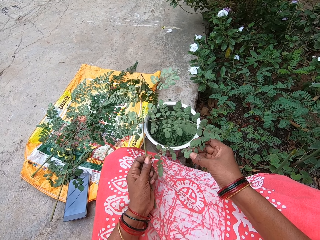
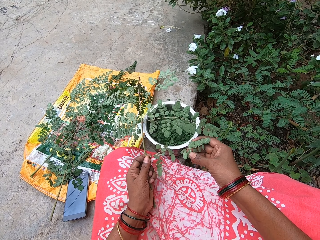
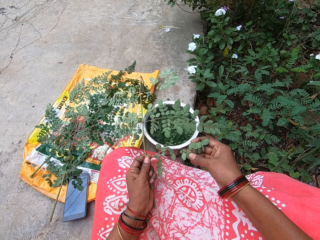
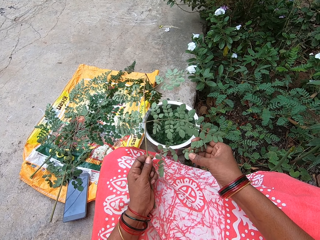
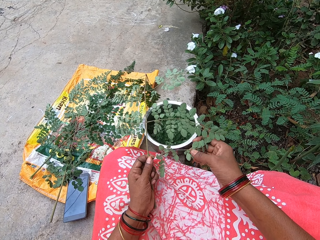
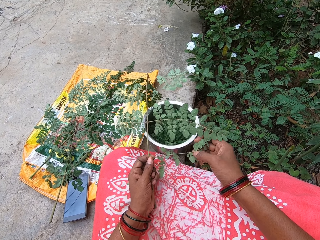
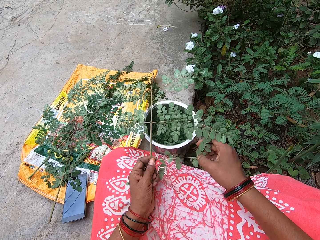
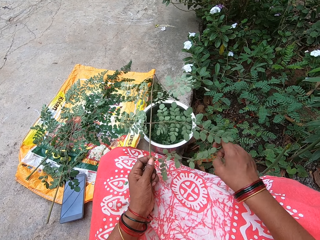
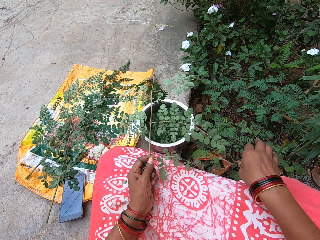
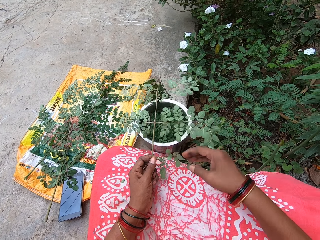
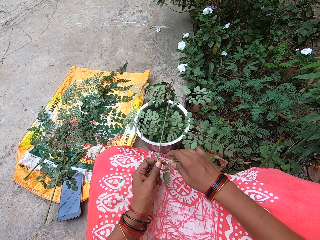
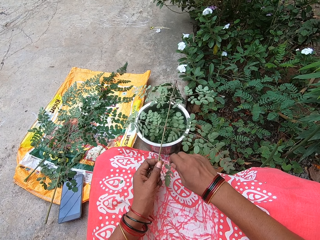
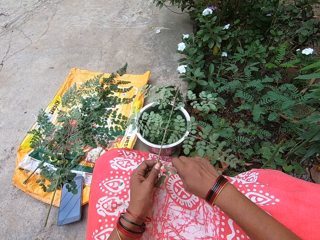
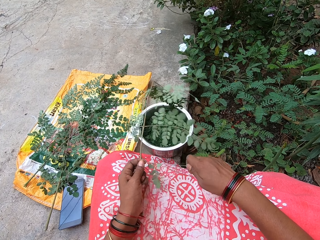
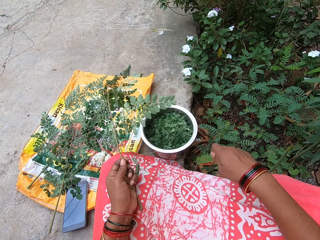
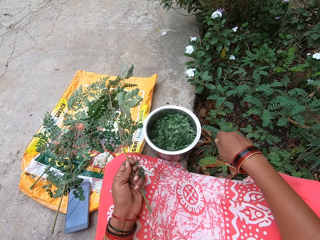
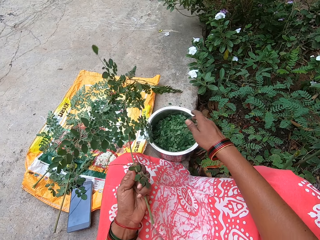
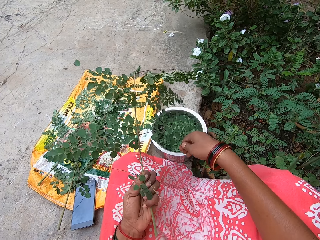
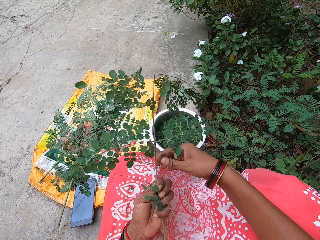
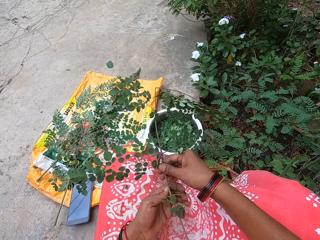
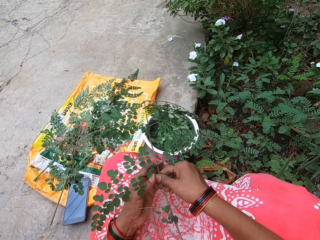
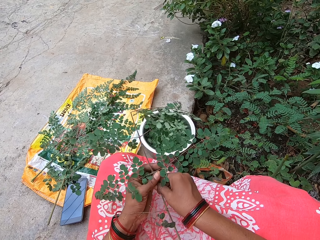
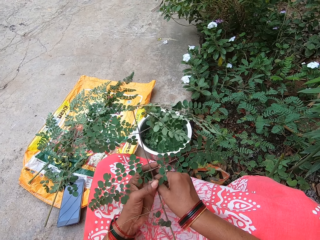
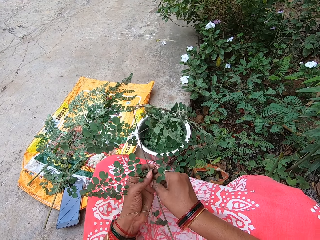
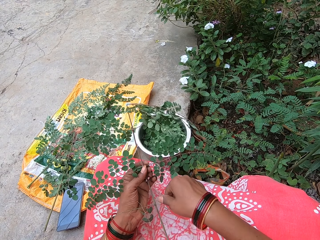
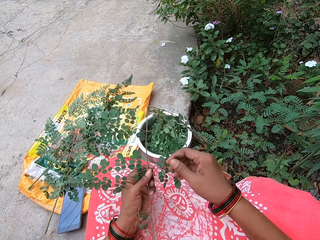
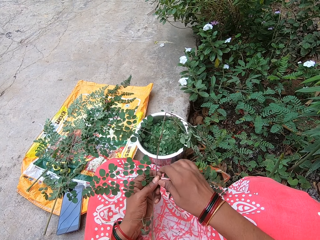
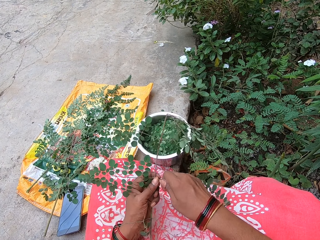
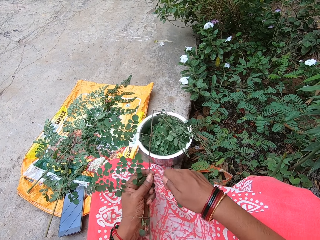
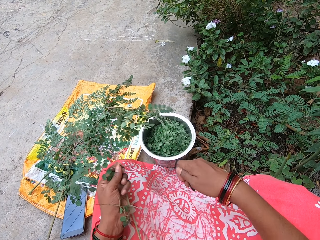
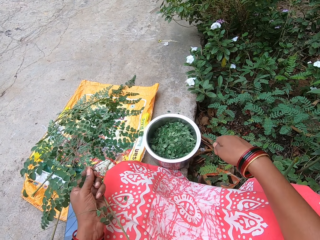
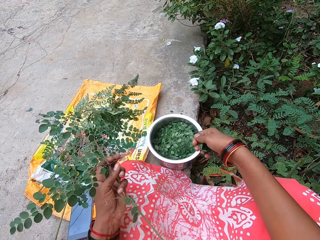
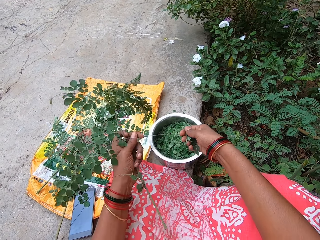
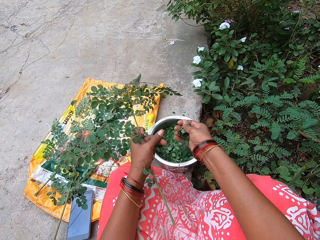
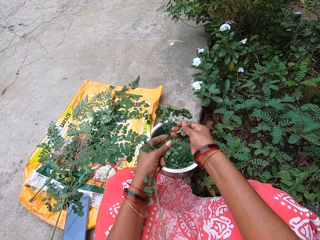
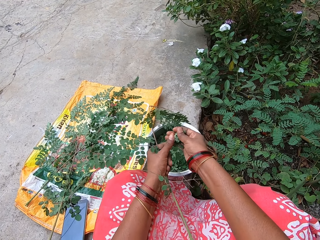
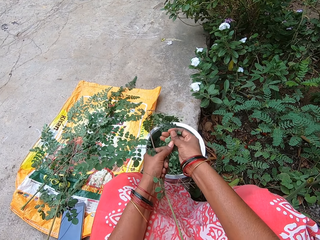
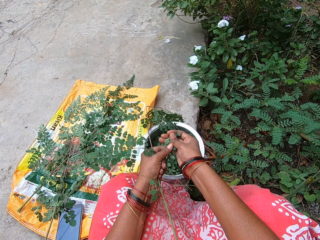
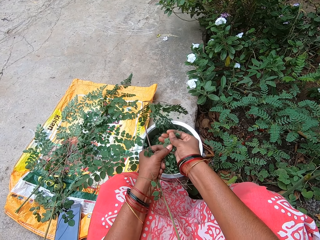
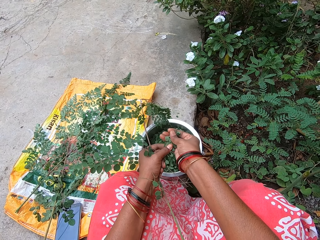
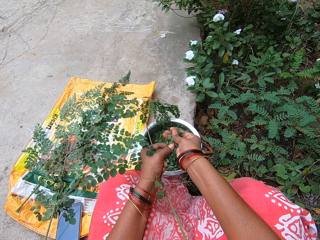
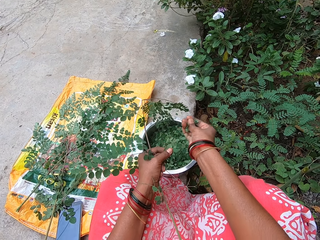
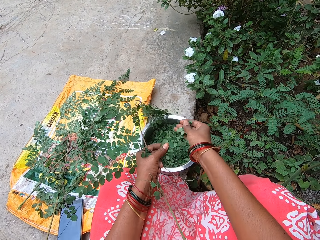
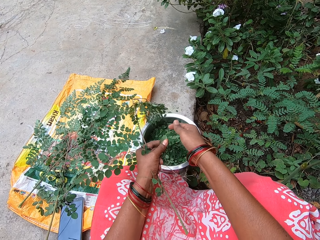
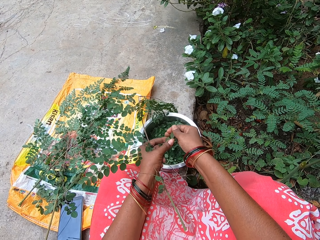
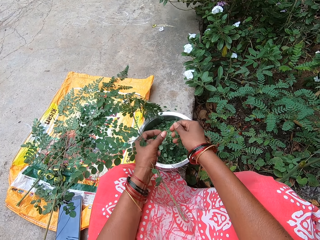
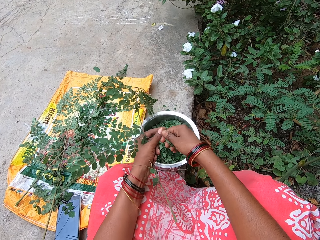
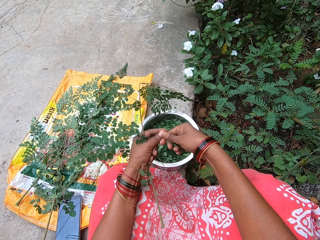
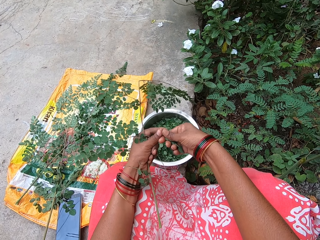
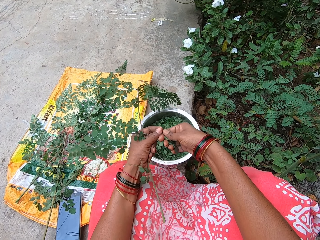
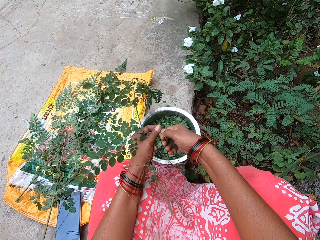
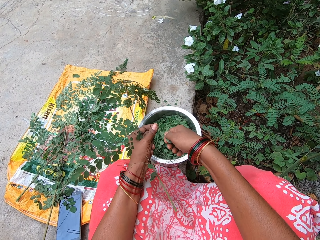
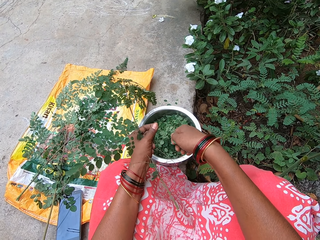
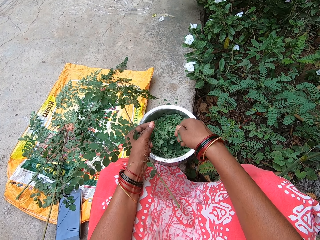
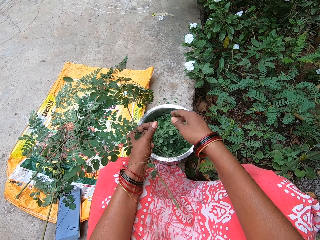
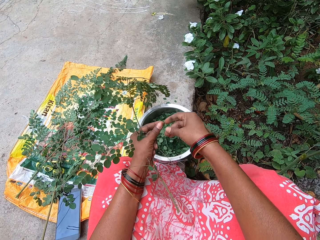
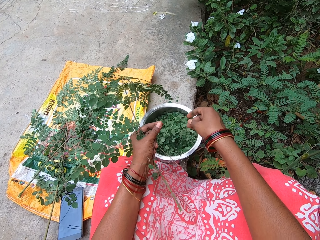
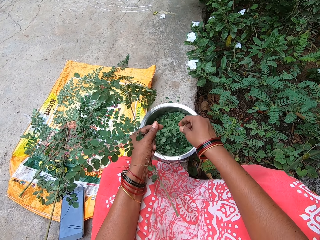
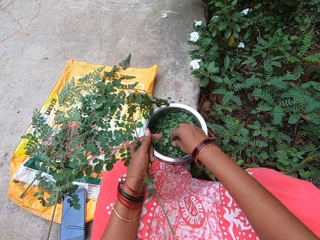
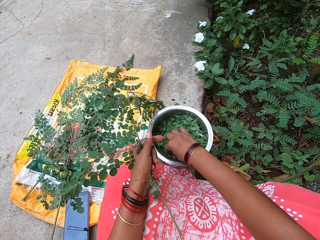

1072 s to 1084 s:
The camera wearer plucks leaves from the stem of a parsley leaf in her left hand with her right hand. She drops the leaves in her right hand into a bowl on the floor. She plucks leaves from the stem of the parsley leaf in her left hand with her right hand. She cuts the leaves into pieces. She removes leaves from the stalk of the leaves in her hands with her right hand. She drops the leaves in her right hand in the bowl on the floor. She removes leaves from the stalk of the leaves in her hands with her right hand.

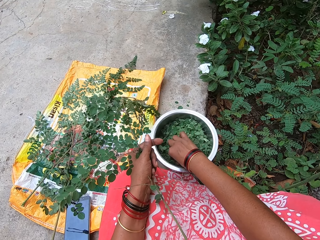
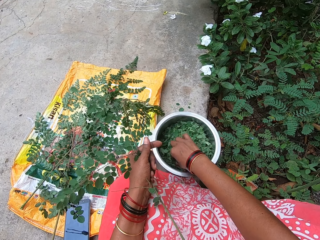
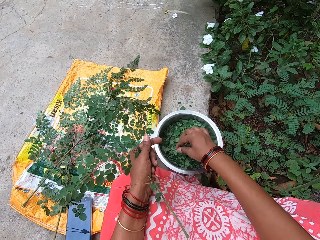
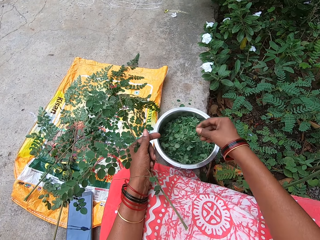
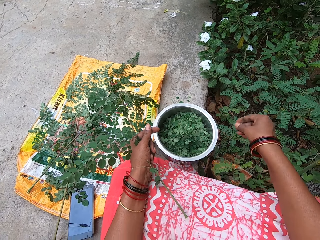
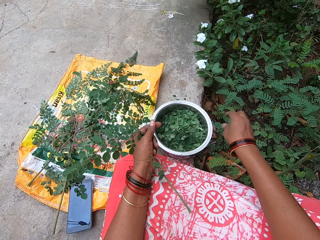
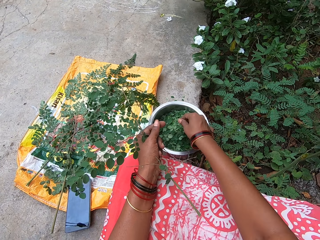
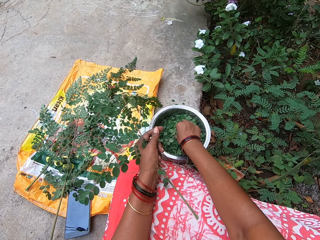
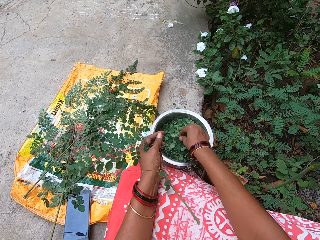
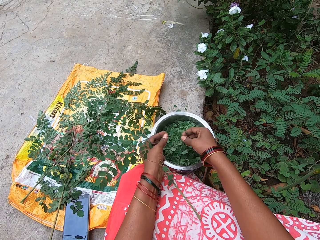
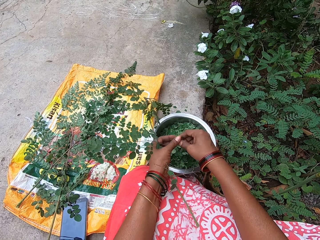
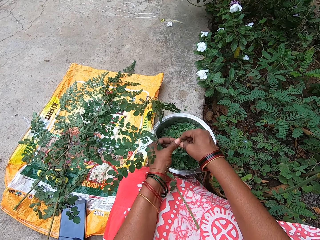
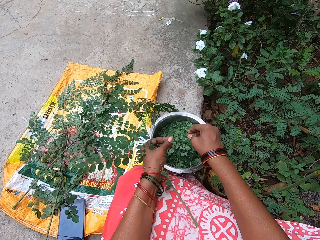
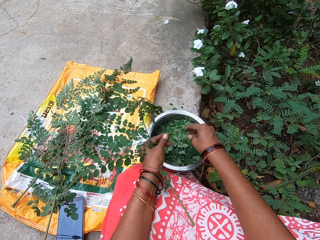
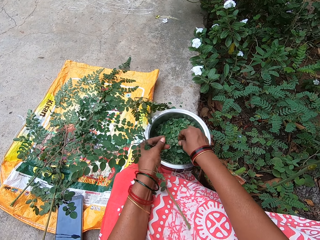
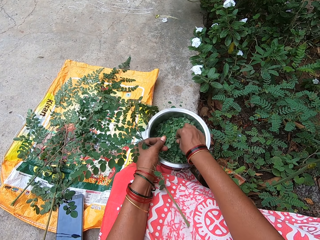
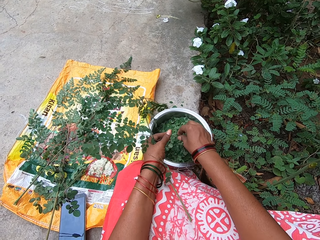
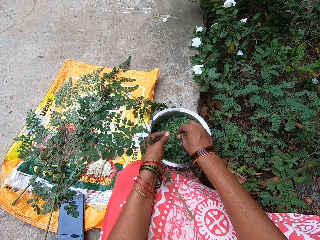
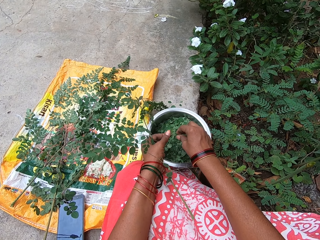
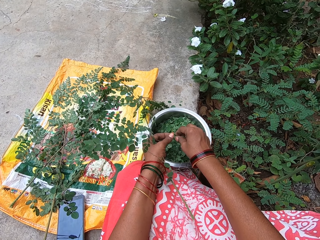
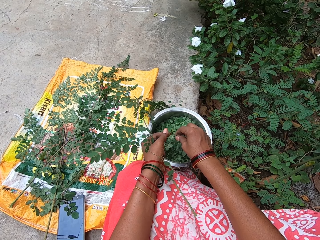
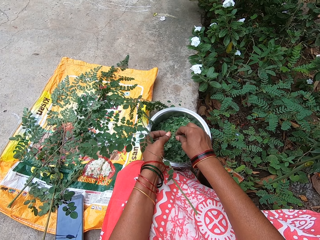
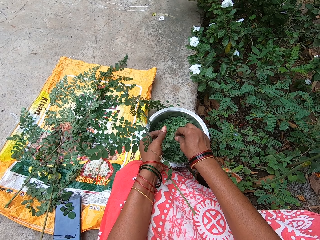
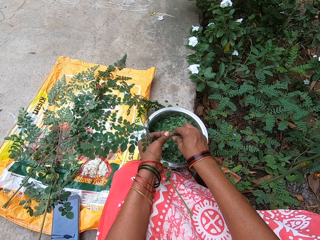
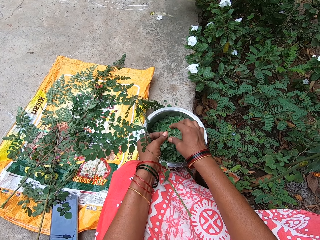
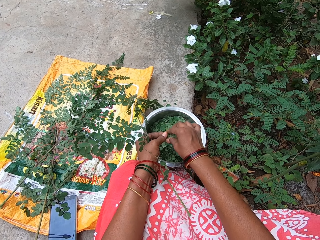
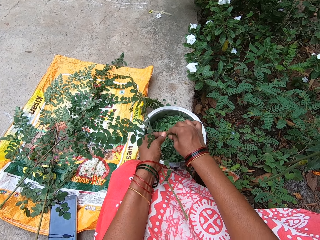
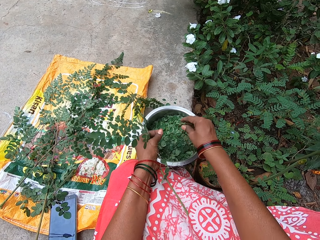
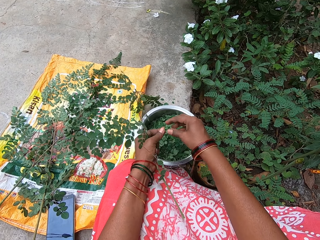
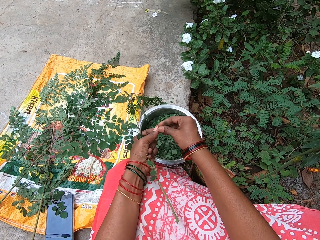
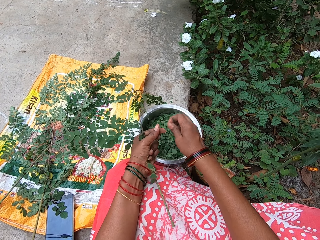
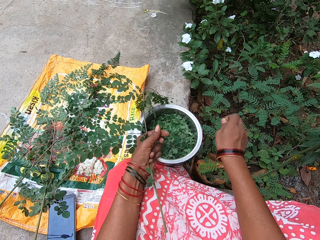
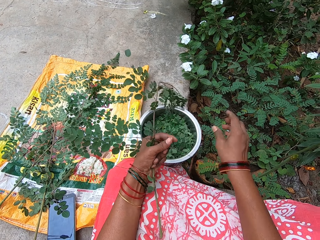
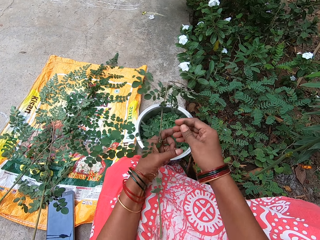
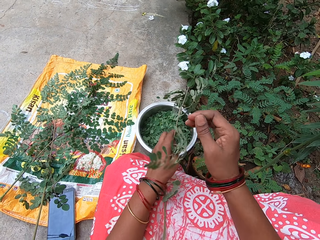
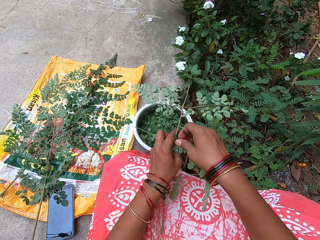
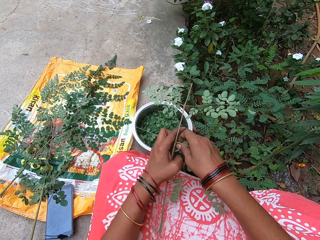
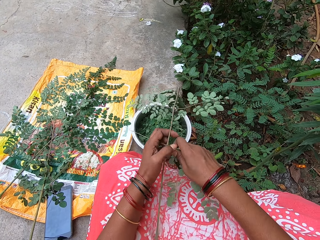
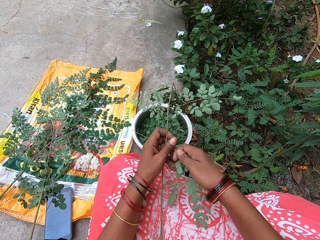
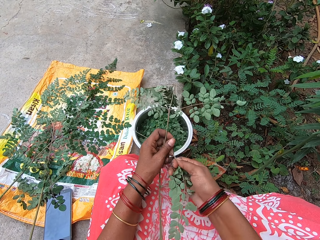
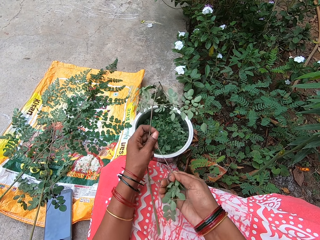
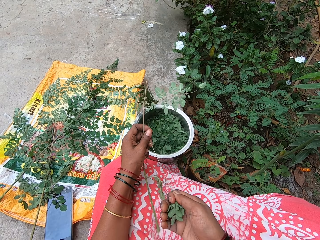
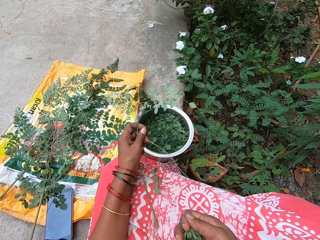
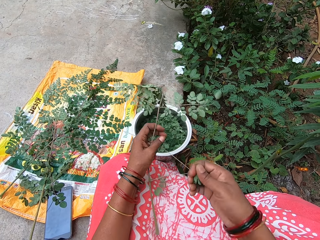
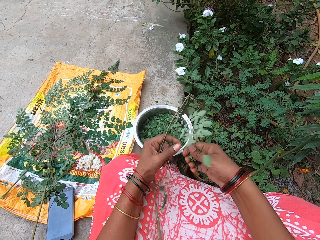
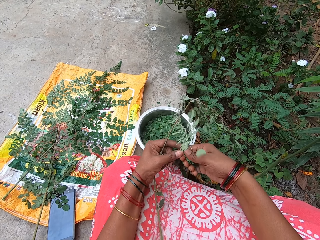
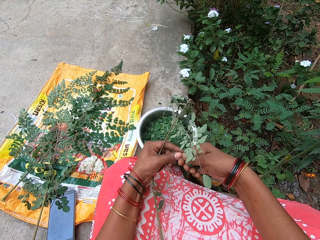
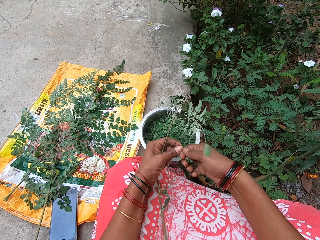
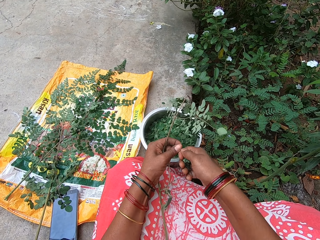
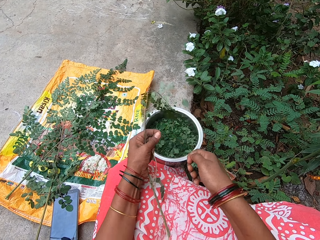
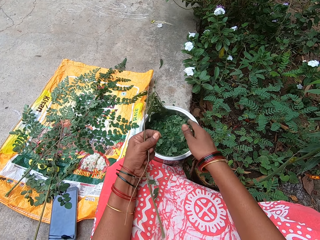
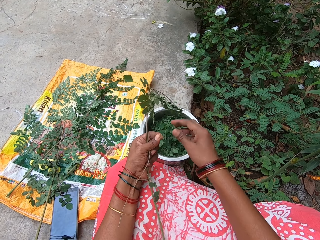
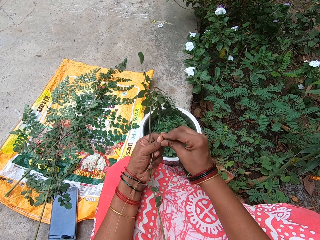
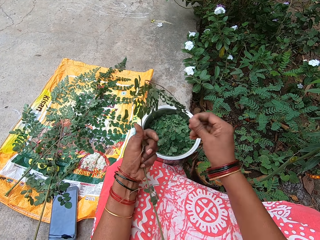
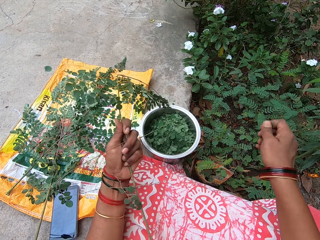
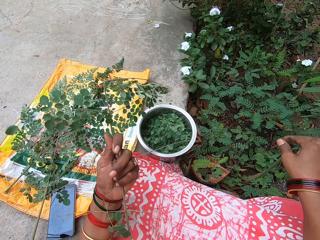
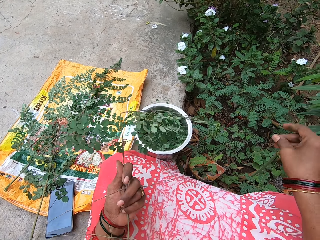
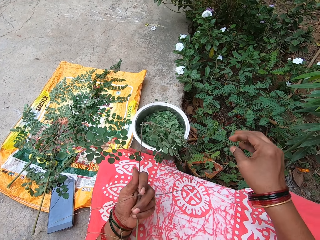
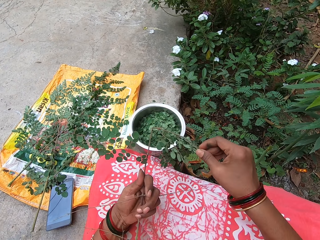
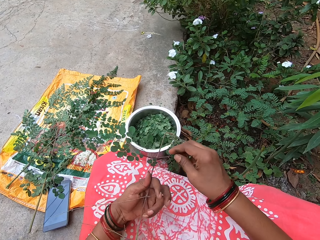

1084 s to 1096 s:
The camera wearer picks the stalk of leaves from the bowl on the floor with her right hand. She picks leaves from the bowl on the floor with her right hand. She splits the leaves into smaller pieces with both hands. She picks leaves from the bowl on the floor with her right hand. She splits the leaves with both hands. She plucks leaves from the stem of a parsley leaf in her left hand with her right hand. She removes the stalk of the leaves from the leaves with her left hand. She drops the leaves in her right hand into the bowl on the floor. She throws the leaf stalk to the field.
